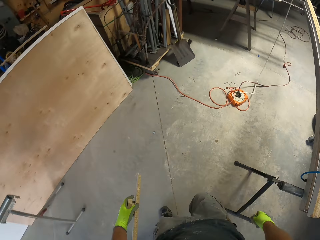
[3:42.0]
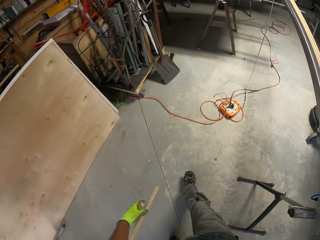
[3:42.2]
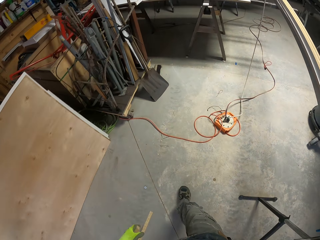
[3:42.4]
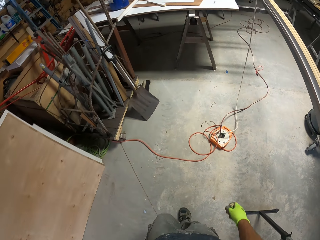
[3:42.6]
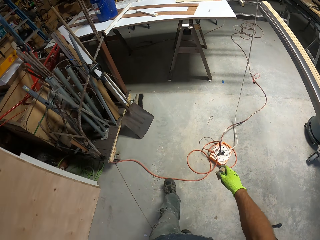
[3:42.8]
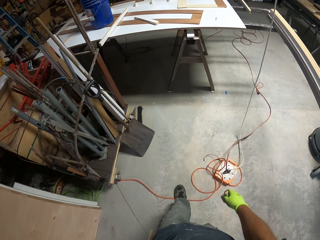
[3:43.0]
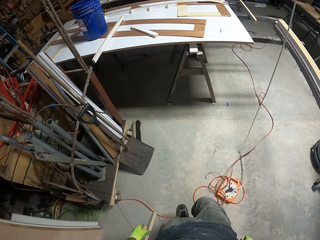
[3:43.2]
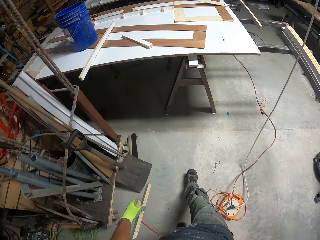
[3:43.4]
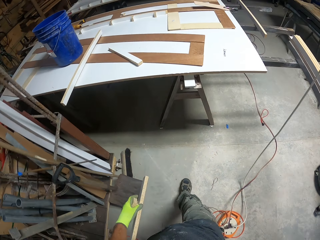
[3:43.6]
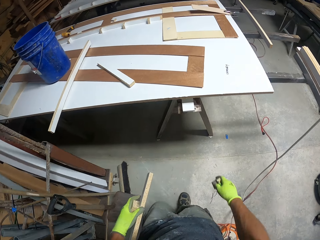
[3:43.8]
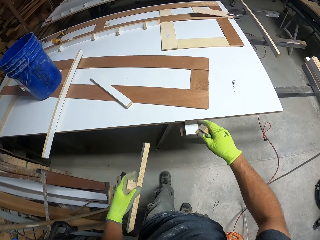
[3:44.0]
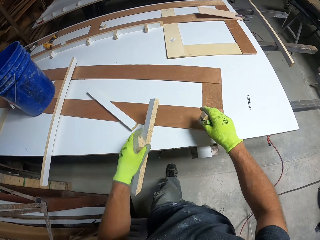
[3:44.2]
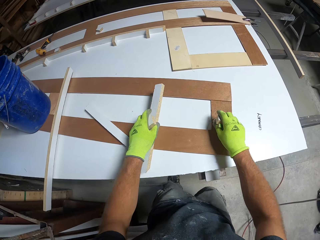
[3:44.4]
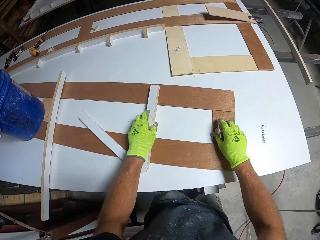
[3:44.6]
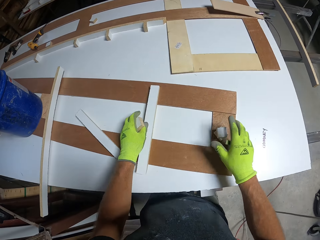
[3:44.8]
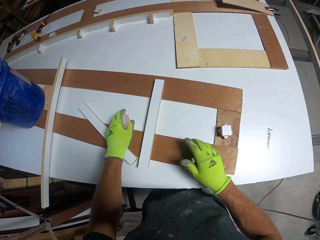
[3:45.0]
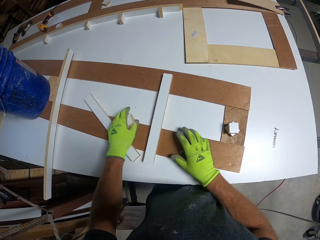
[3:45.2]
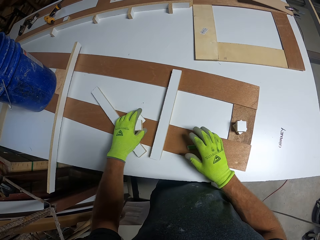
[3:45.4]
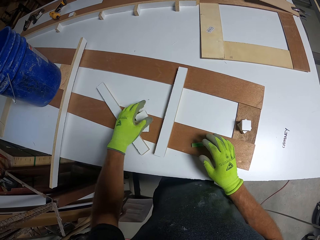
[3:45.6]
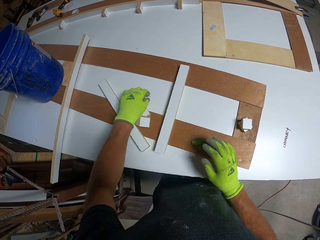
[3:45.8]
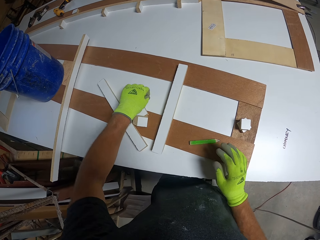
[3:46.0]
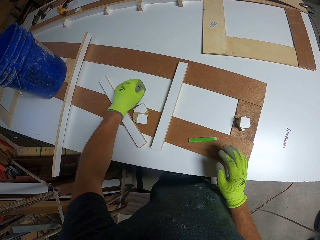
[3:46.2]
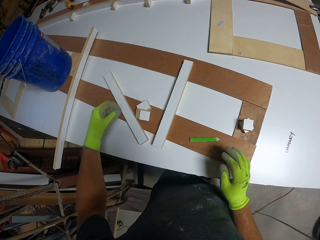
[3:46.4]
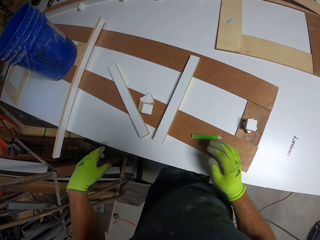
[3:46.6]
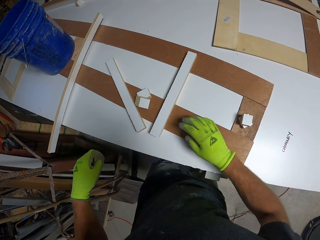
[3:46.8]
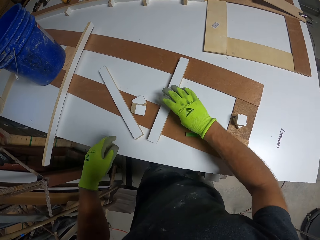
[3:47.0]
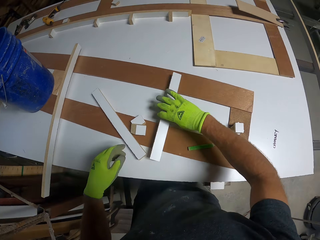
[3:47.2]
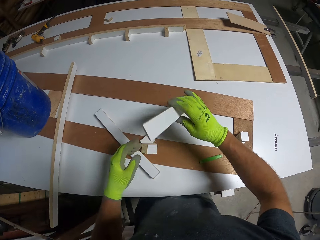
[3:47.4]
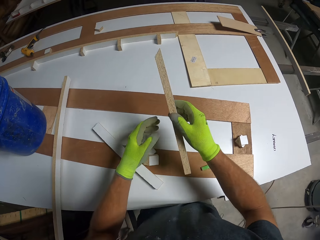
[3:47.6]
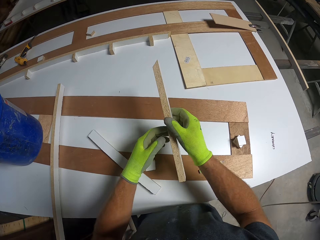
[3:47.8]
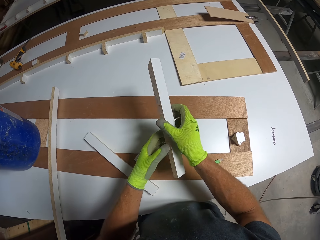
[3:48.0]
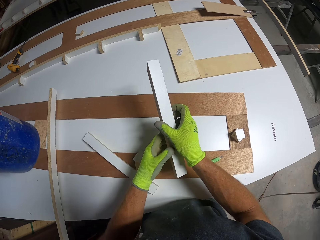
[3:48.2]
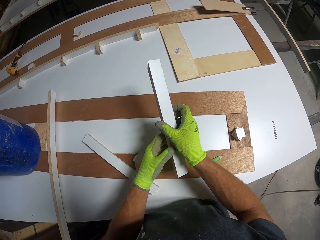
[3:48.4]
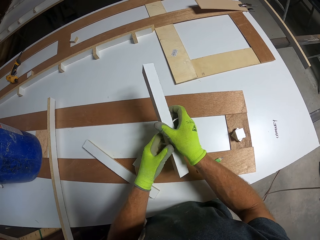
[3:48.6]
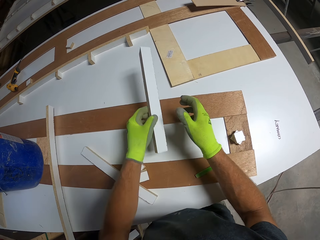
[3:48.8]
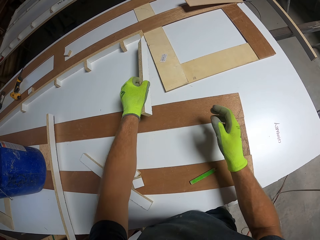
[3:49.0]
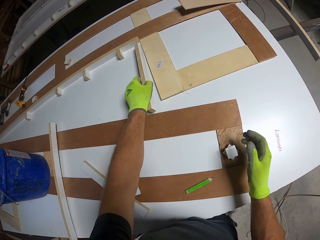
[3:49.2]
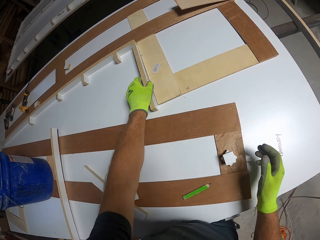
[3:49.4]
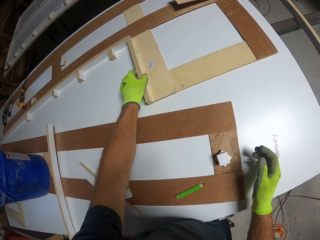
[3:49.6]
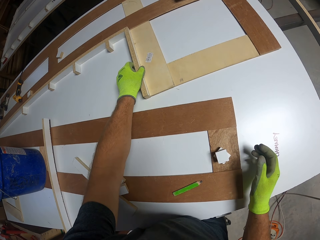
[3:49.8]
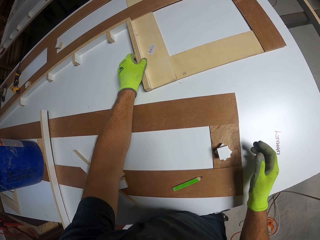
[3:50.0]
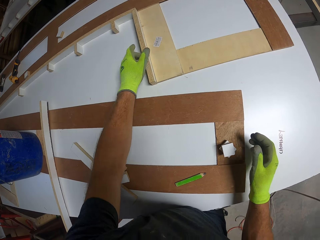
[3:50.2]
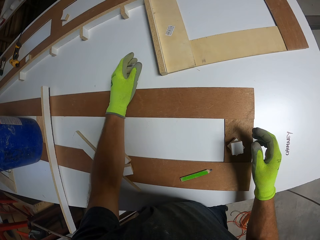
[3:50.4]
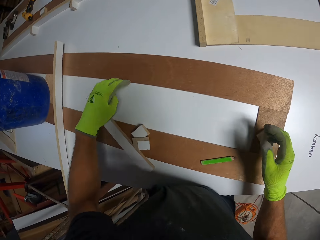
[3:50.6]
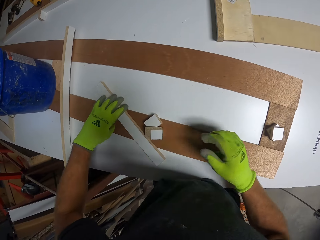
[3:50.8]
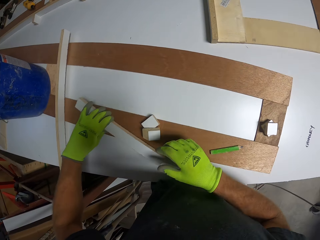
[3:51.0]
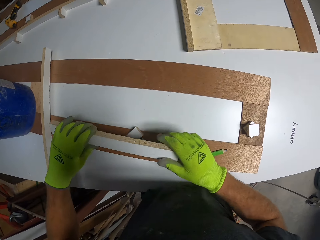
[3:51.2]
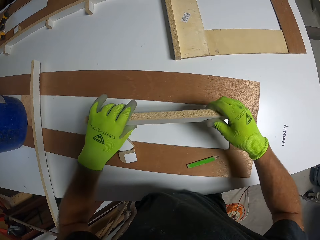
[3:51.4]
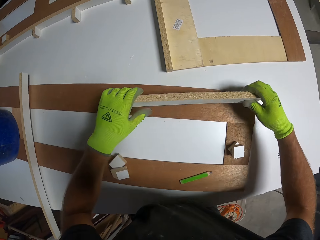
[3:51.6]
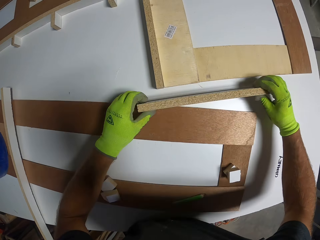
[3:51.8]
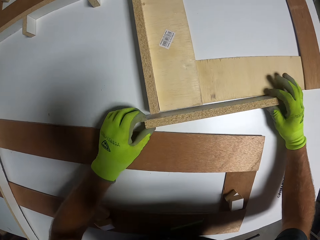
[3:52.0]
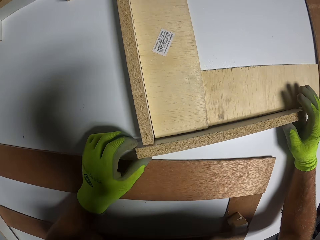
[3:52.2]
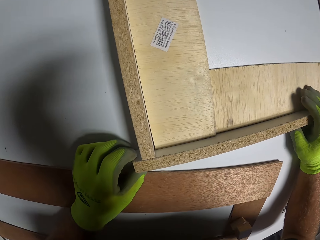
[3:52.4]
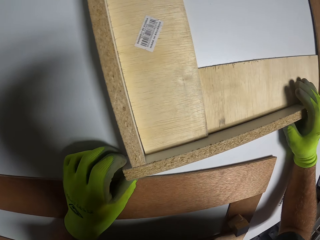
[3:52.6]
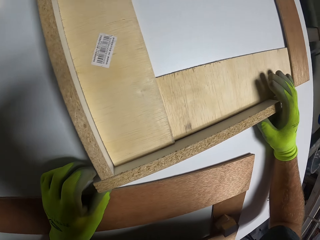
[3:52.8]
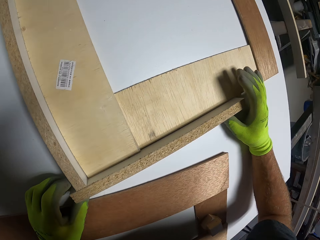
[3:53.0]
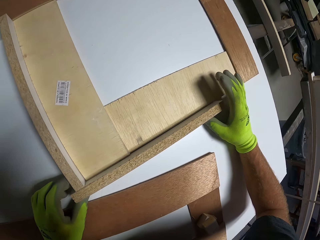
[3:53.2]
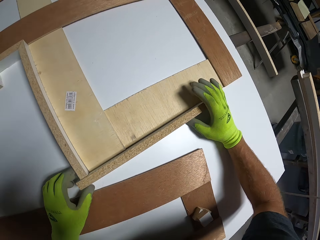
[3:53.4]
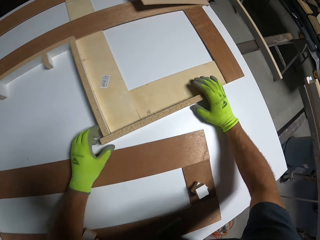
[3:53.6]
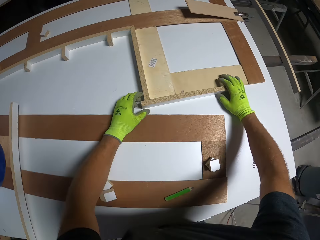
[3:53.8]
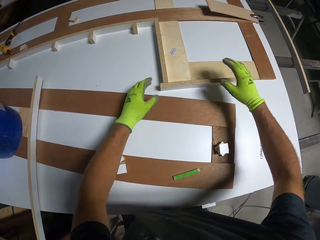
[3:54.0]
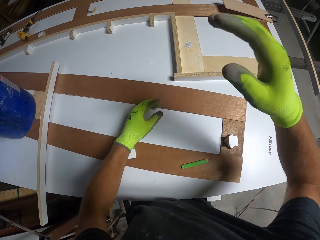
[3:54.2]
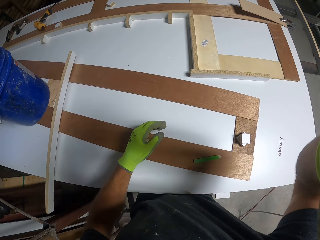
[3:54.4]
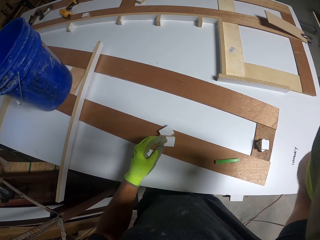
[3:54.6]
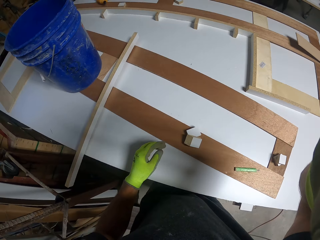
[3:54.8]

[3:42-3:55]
The camera wearer walks back to the initial position. He places the piece of wood on the table with his hands. He removes dirt on the table. He holds a timber. He adjusts the piece of wood on the table with his hands. He puts the timber on the table. He moves another piece of wood on the table. He takes another timber piece, fits the timber with the former and raises a hand towards the head.
